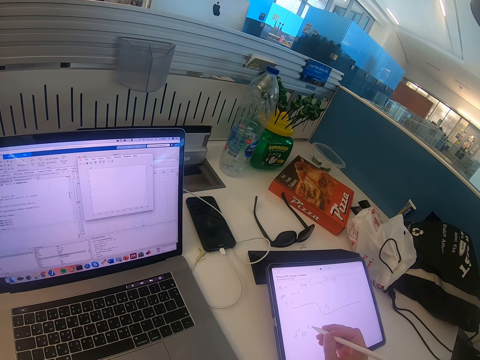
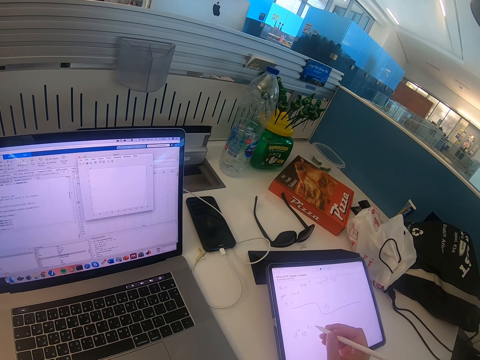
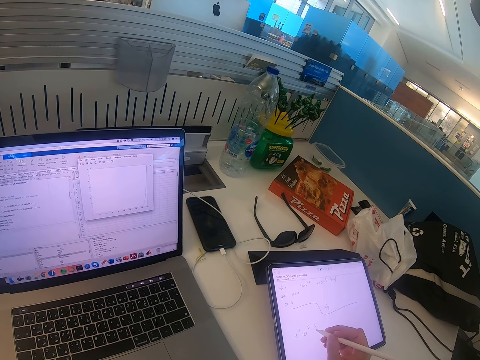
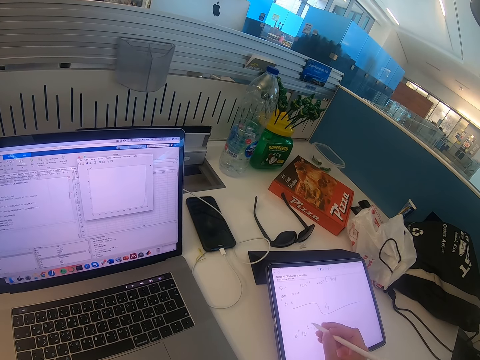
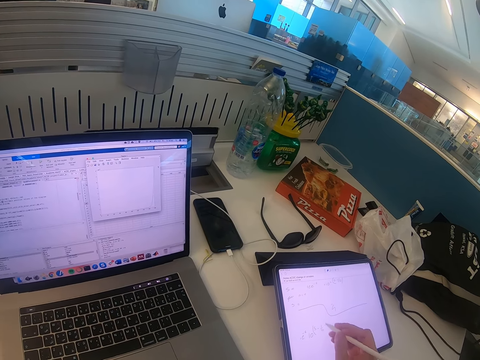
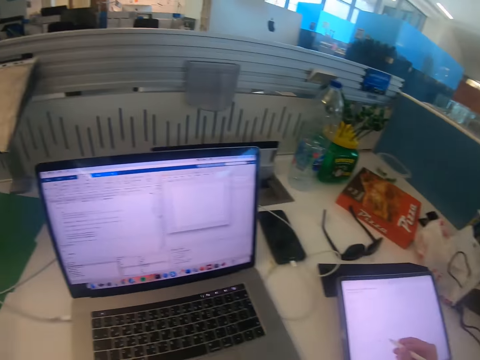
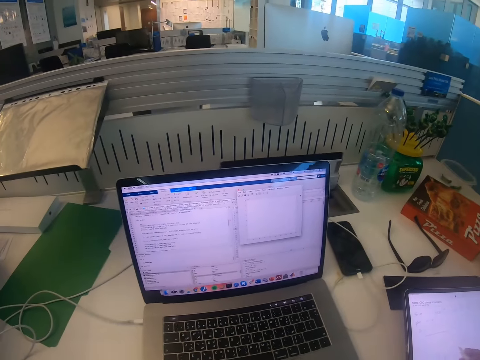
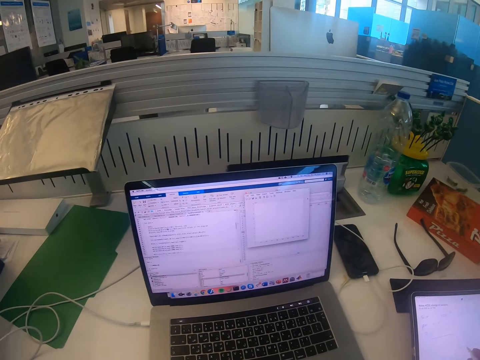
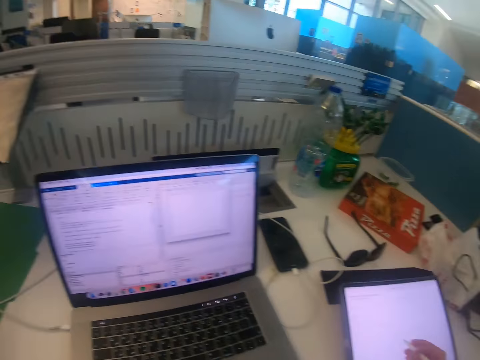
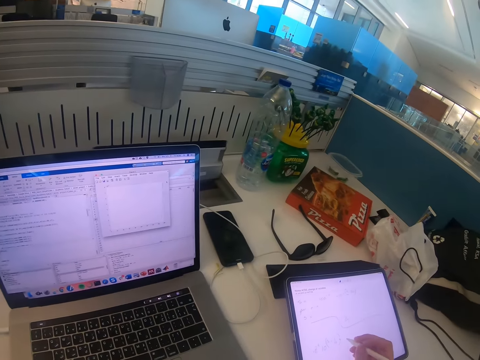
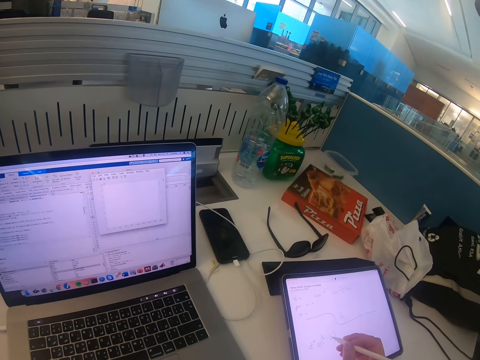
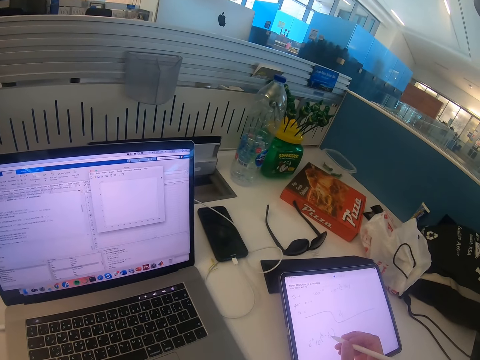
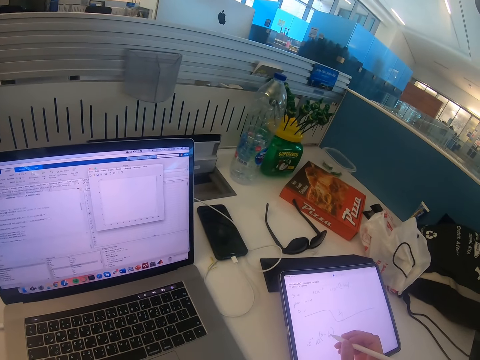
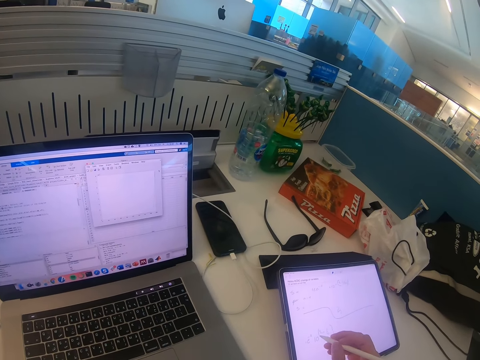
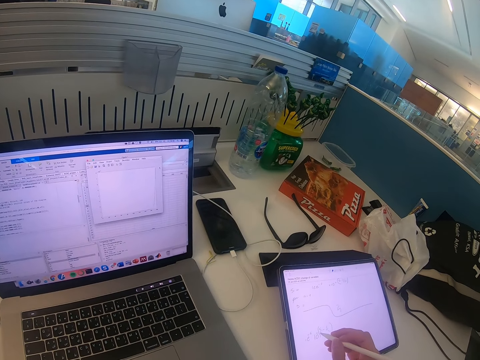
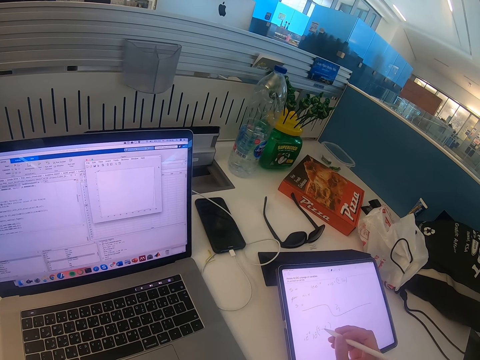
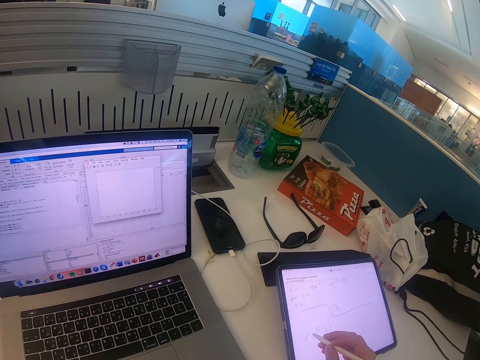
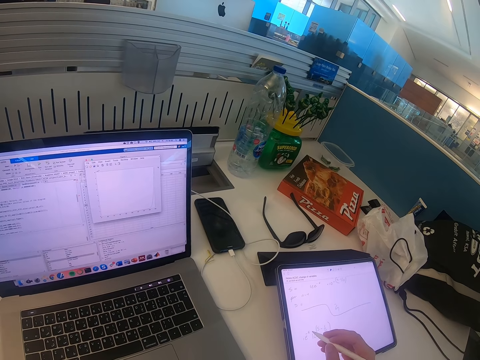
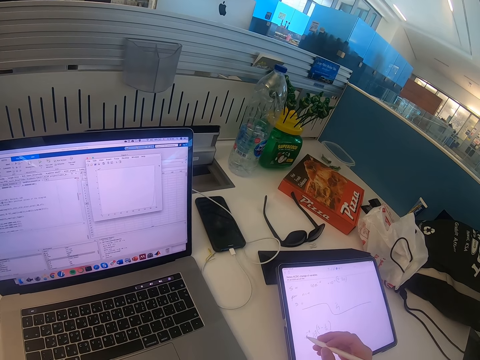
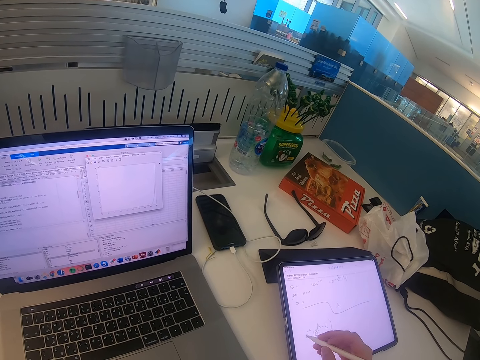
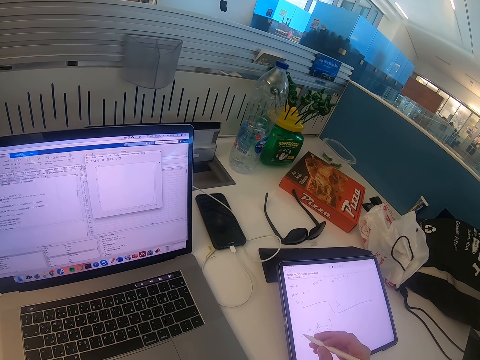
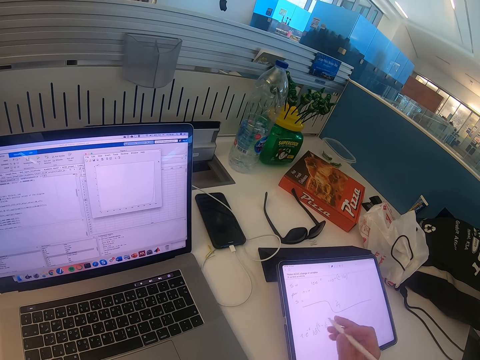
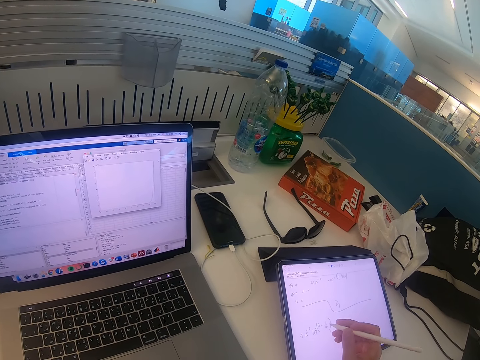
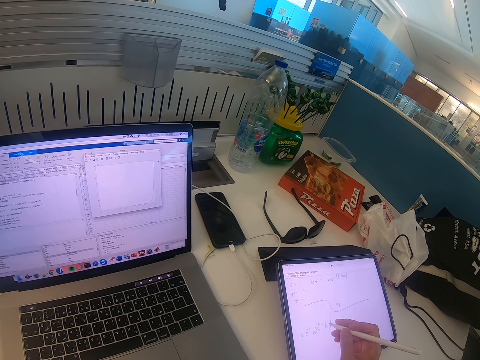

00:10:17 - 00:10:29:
The camera wearer looks at the laptop. They write on the iPad.

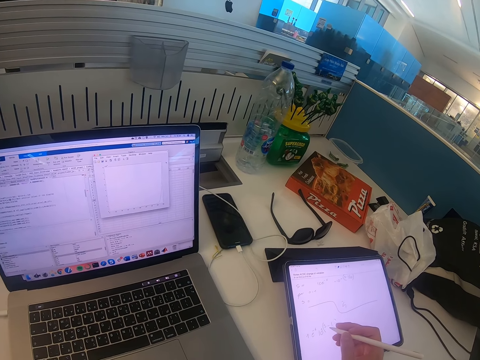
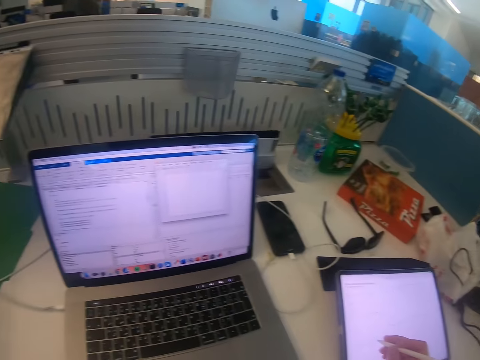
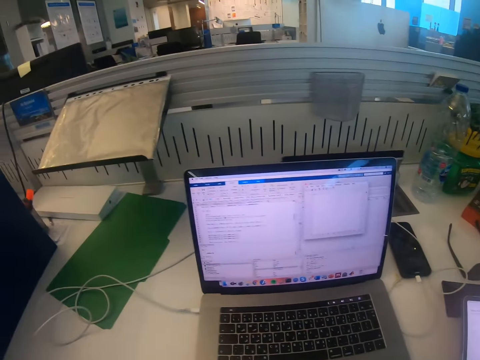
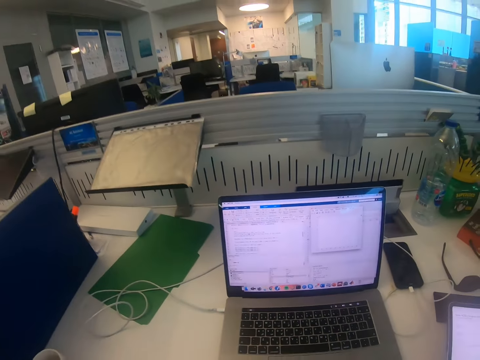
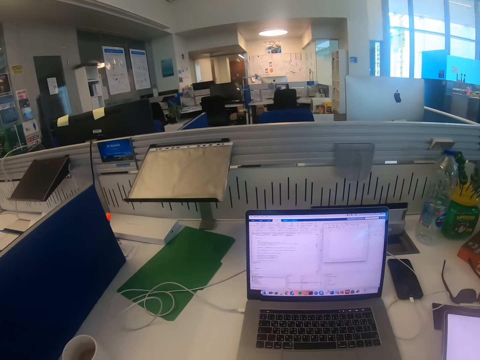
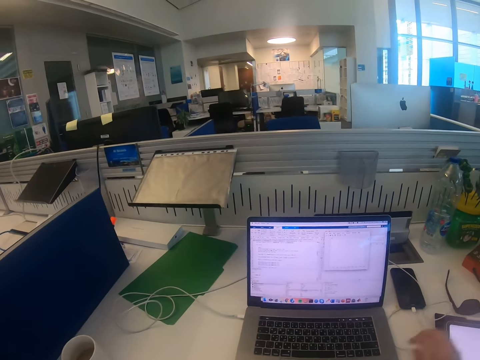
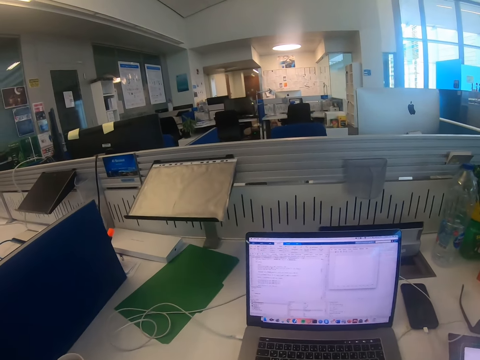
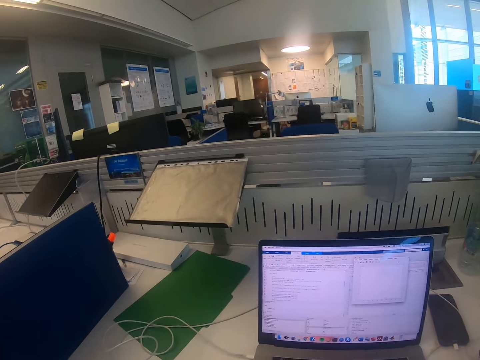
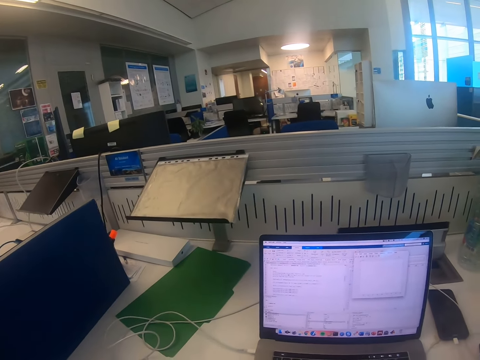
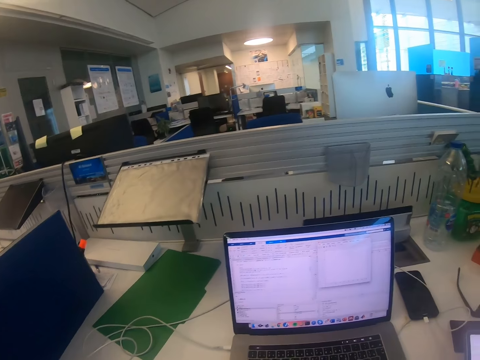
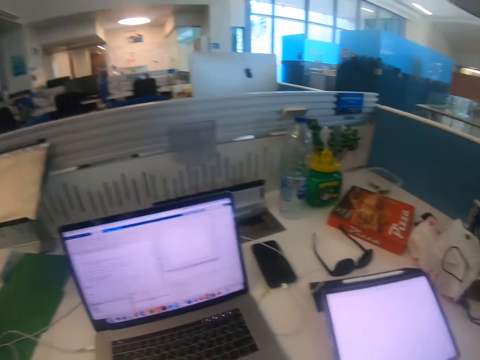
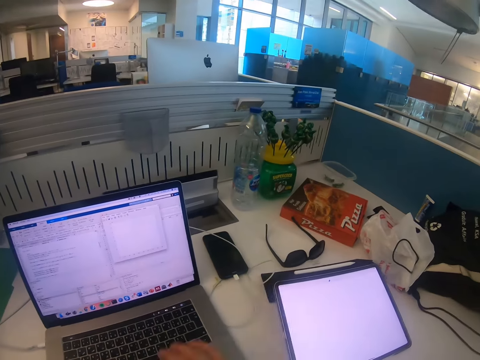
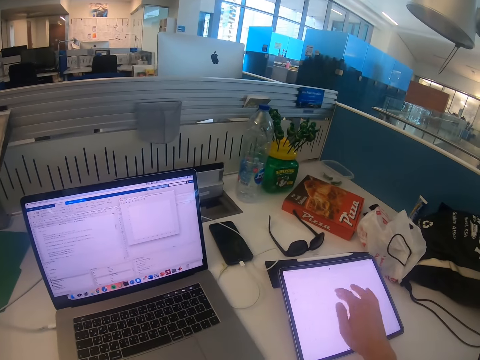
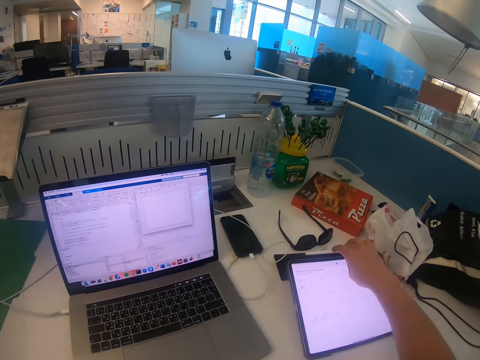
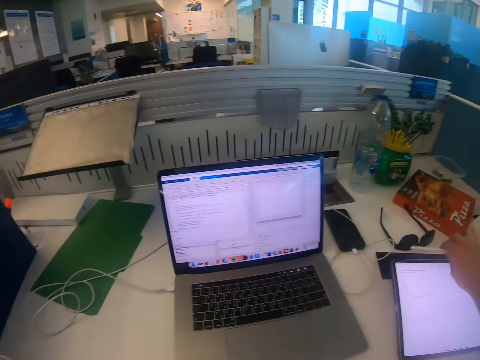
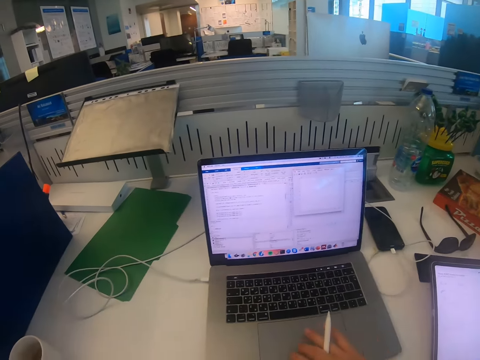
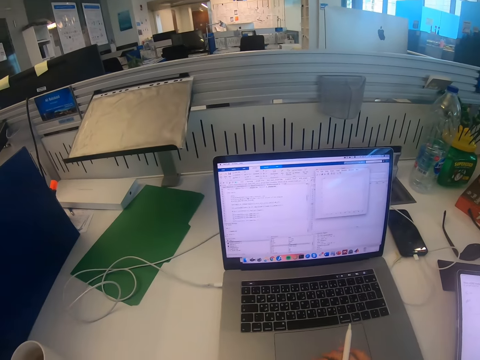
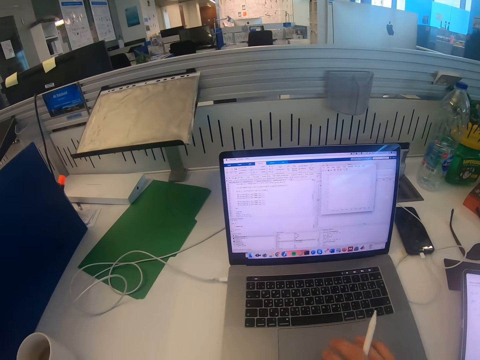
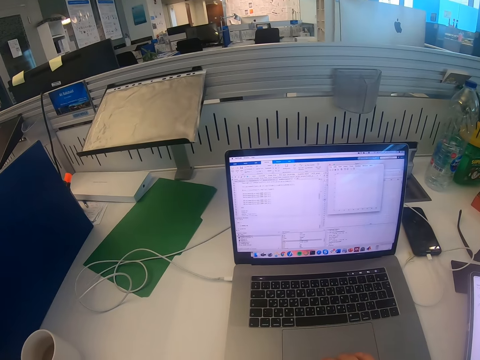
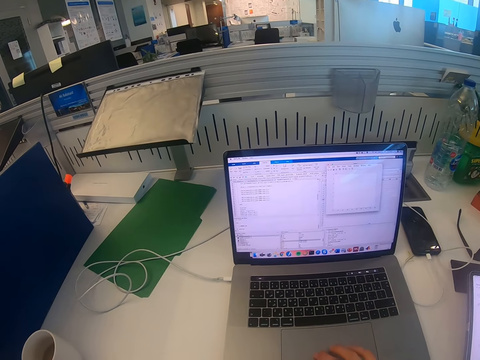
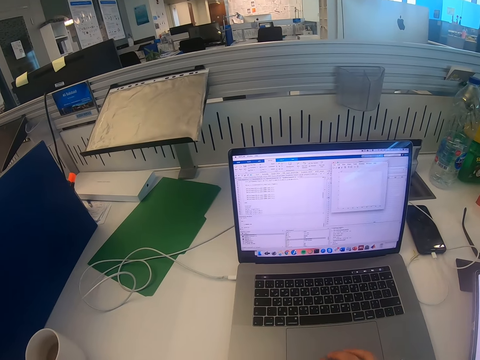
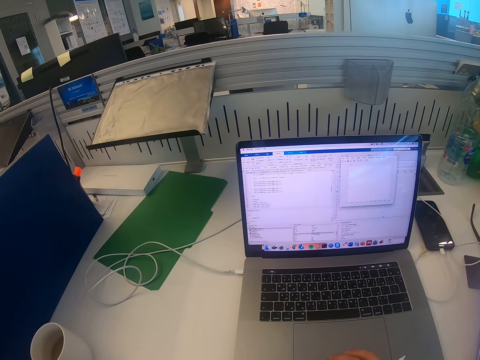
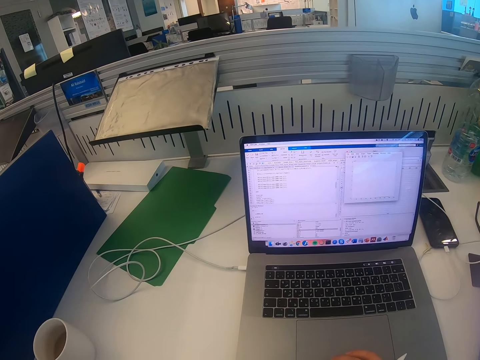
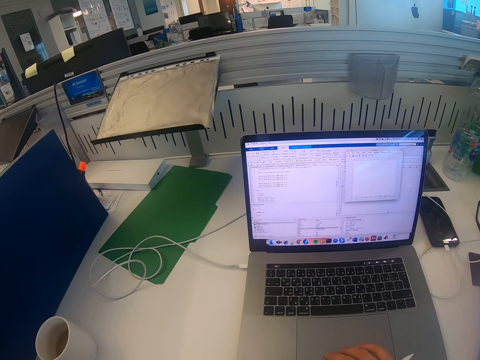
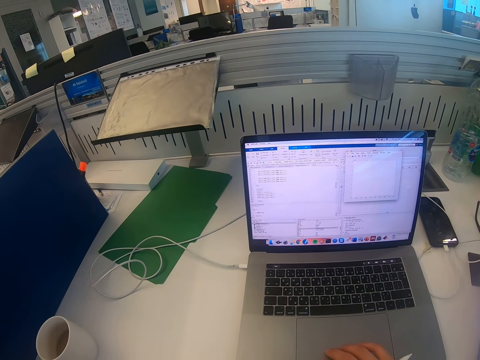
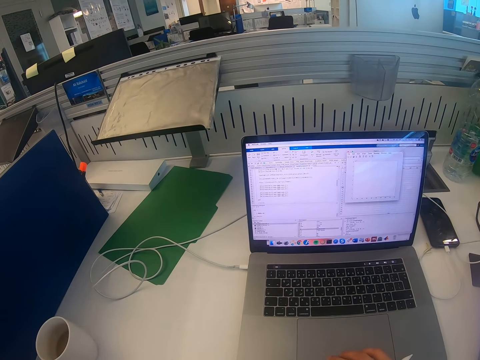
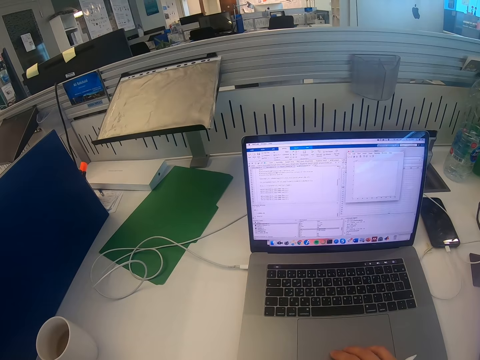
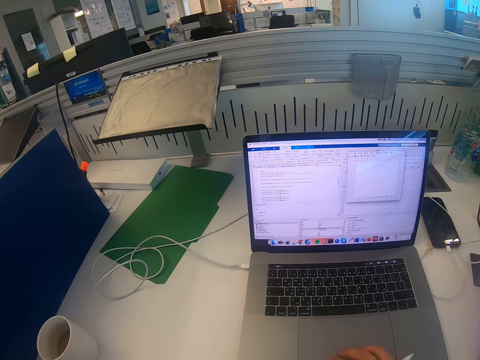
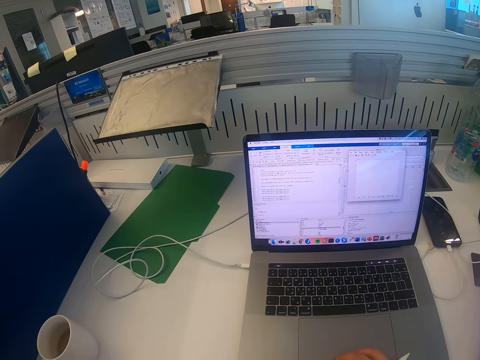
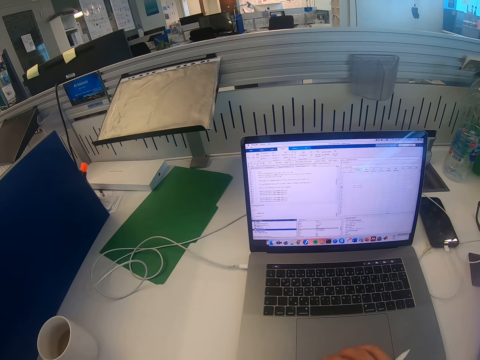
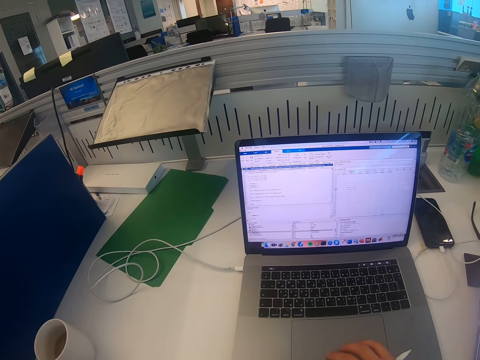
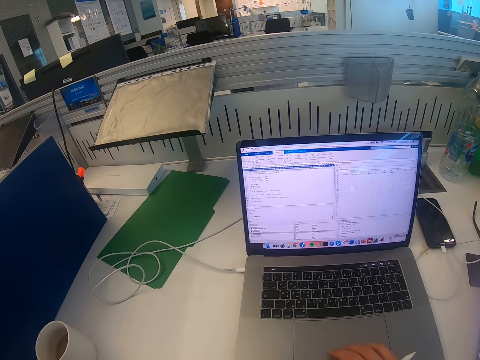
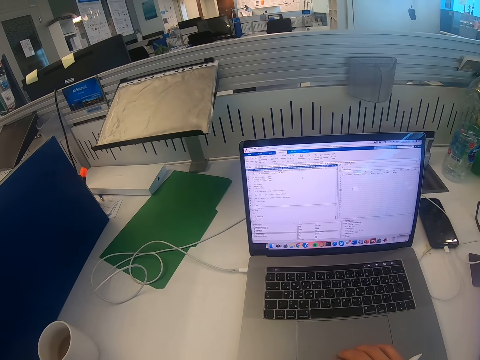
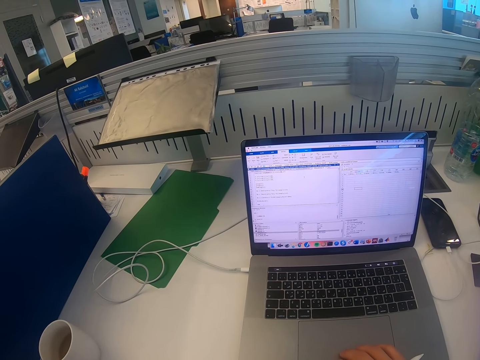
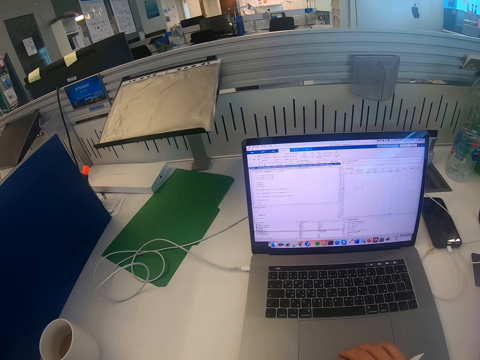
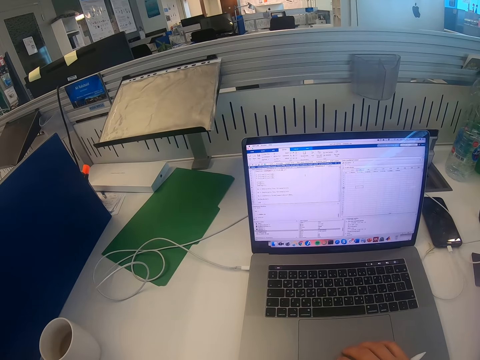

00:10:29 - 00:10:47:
The camera wearer looks at the laptop. They put the iPad pen on the iPad. They look at the laptop. They look at the iPad. They operate the iPad. They take the iPad pen. They operate the laptop. They look at the laptop screen.
